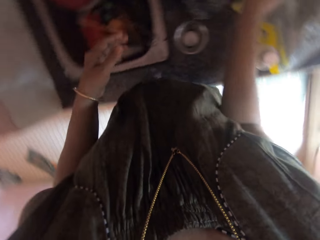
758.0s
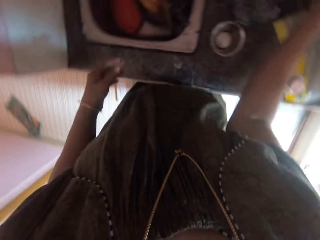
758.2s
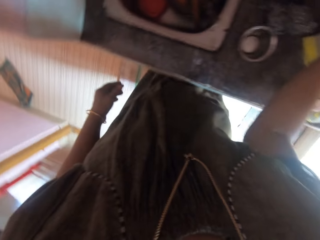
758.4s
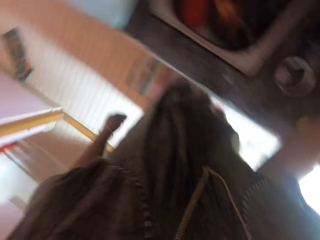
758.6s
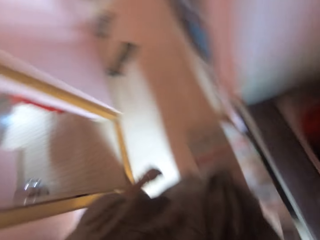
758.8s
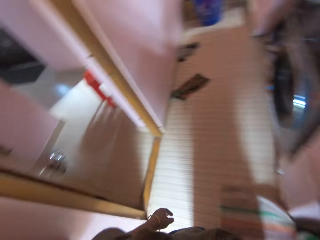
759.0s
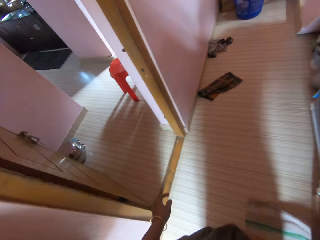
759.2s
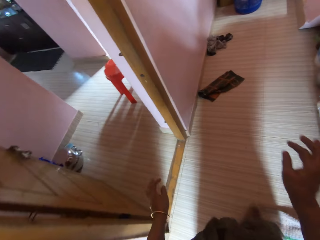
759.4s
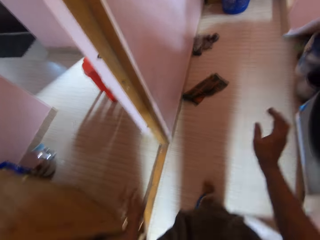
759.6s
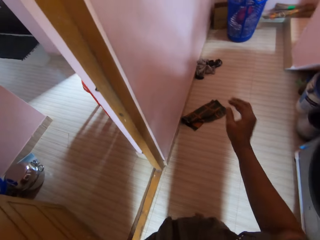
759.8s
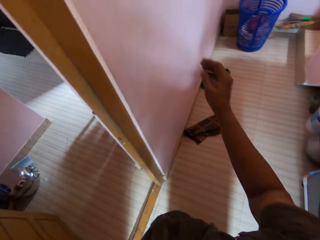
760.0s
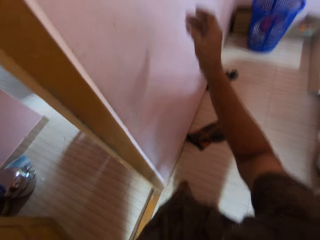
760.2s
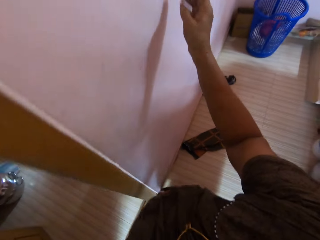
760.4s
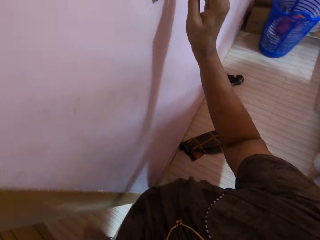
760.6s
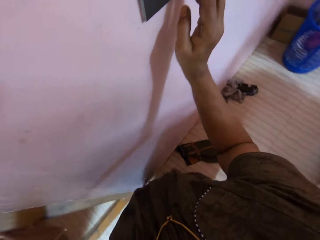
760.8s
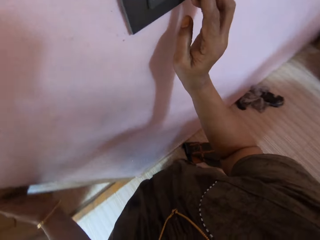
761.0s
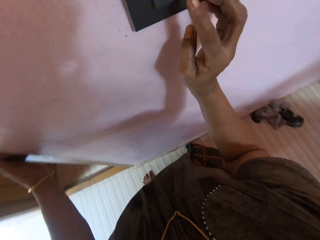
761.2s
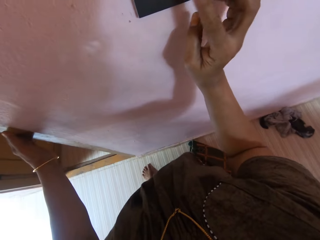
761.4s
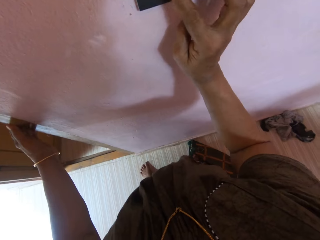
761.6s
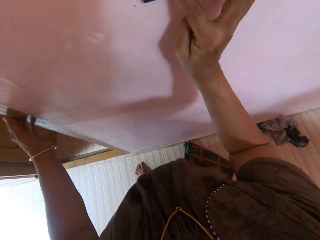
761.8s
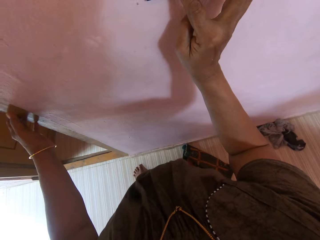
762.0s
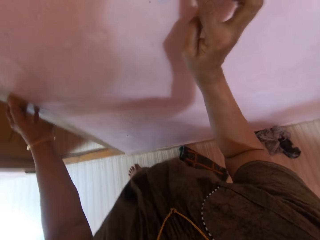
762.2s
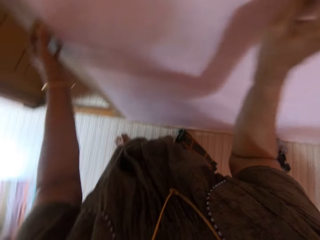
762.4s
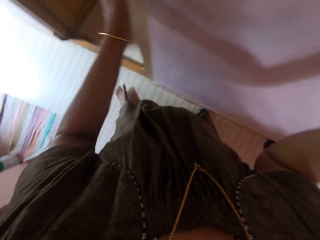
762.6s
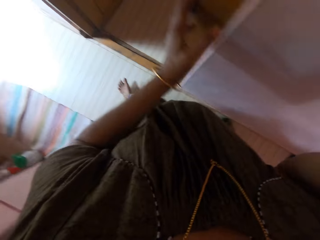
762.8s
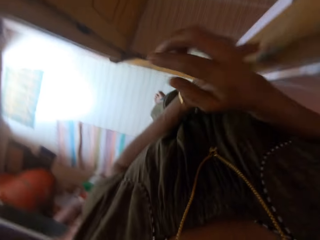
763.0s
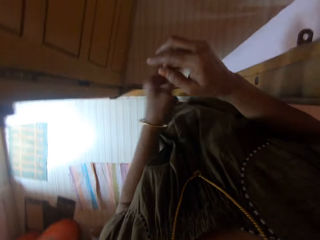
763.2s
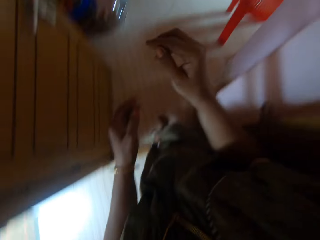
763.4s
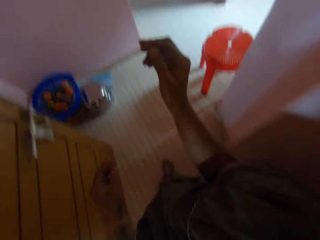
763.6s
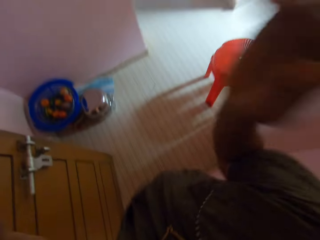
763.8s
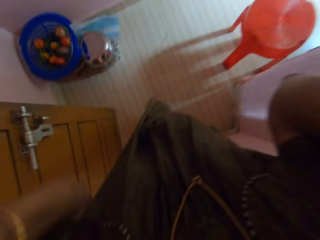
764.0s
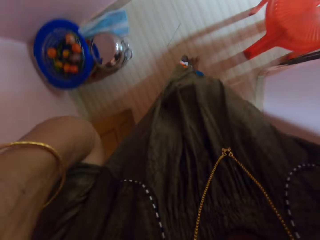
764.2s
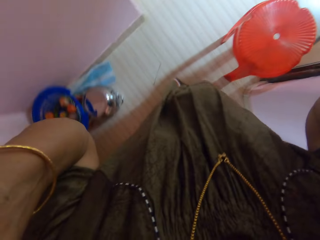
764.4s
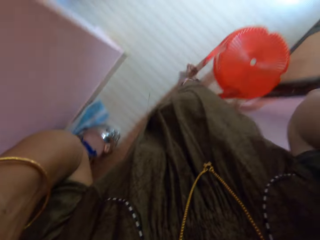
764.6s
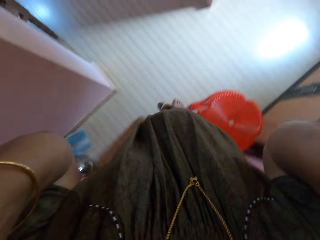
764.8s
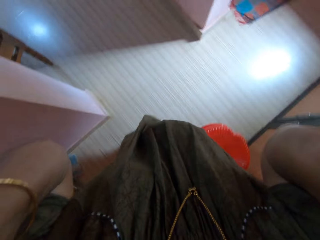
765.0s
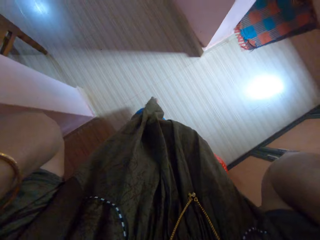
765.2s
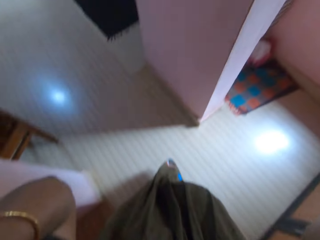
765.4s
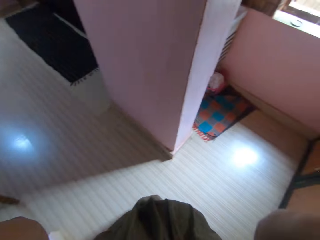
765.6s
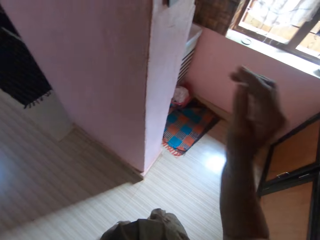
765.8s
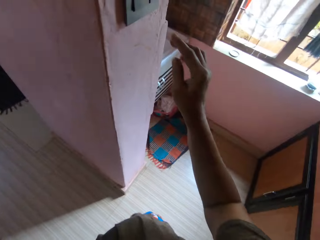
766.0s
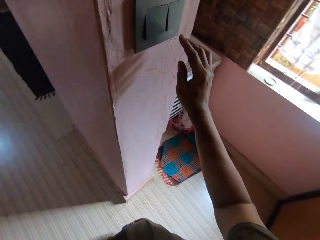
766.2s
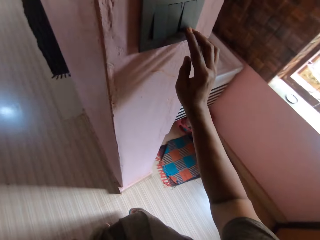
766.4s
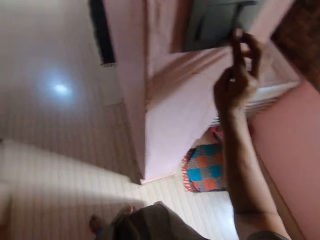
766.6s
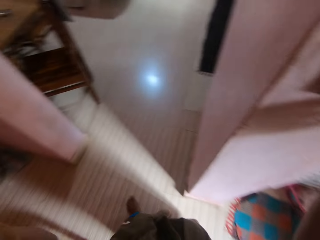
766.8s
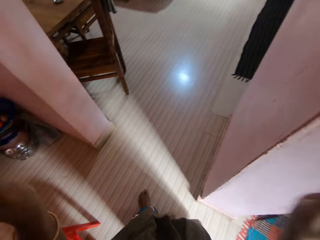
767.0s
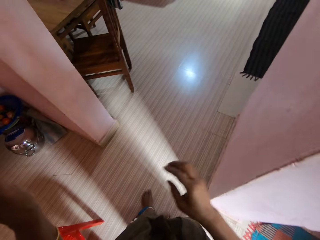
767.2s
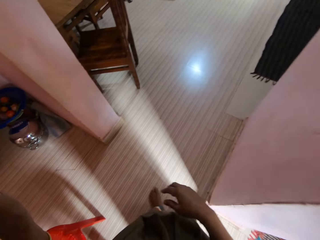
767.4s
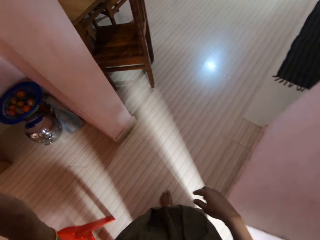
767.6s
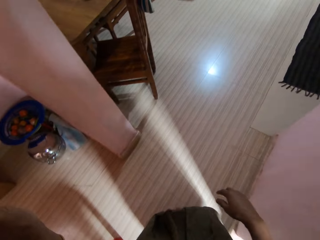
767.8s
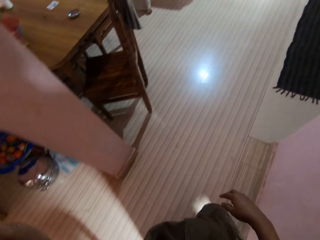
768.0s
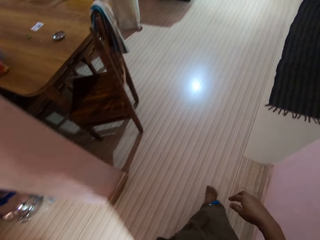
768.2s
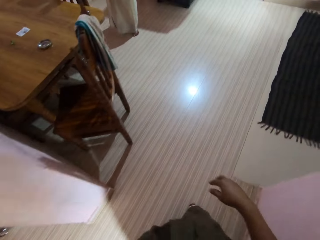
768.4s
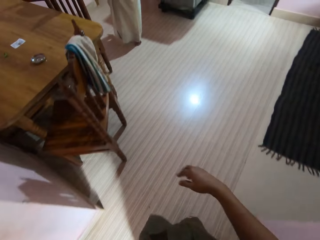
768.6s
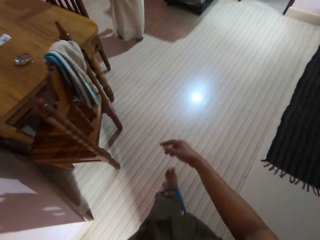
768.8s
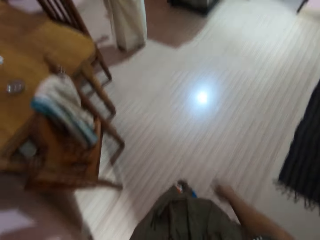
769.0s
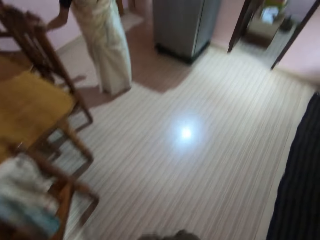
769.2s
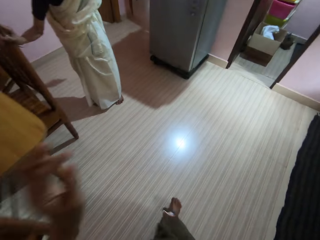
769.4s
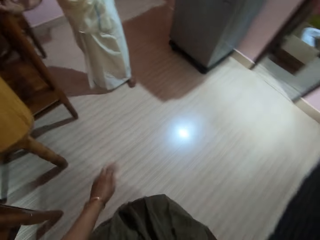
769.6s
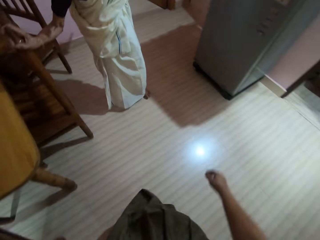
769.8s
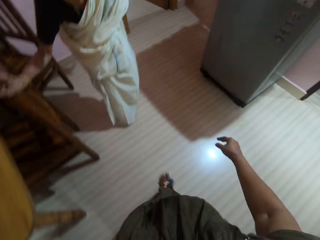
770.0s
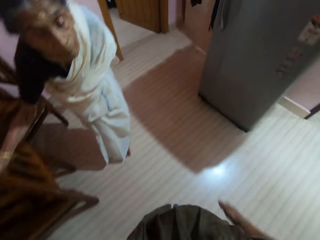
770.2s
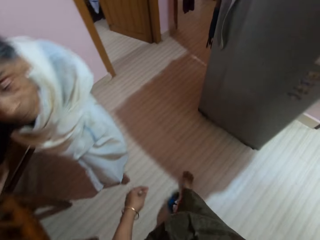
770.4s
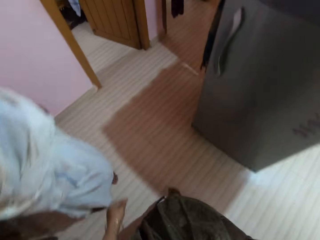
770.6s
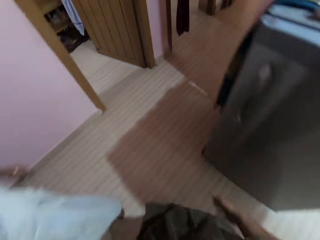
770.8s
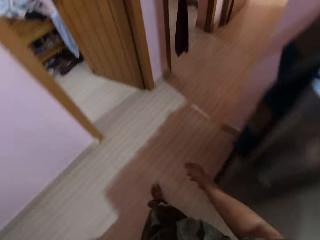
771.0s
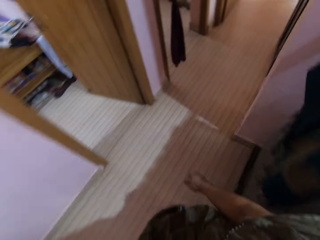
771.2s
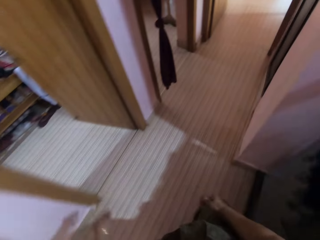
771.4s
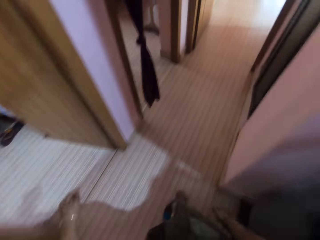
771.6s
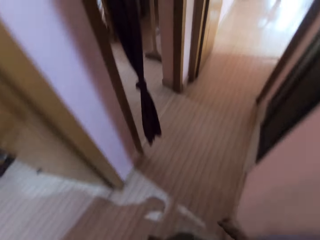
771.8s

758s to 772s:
The camera wearer drops the plastic bottle of soap on the cabinet. She walks around the house. She turns on the light with the switch on the wall. She walks around the apartment. She touches the camera on her head. She turns on another light with the switch on the wall. A person stands near a dining table. The camera wearer walks to a bedroom.

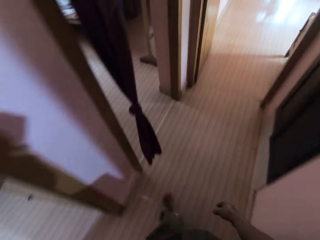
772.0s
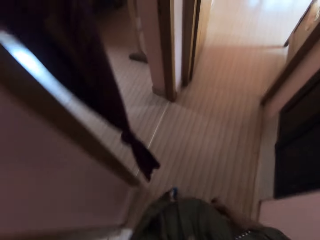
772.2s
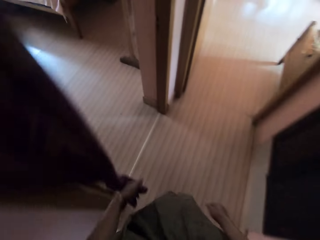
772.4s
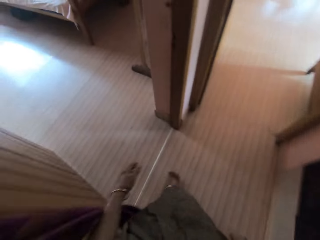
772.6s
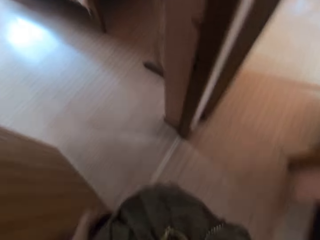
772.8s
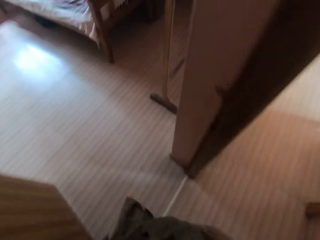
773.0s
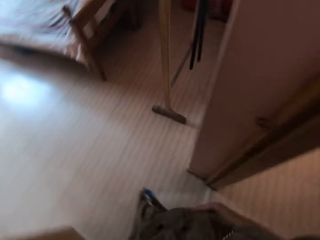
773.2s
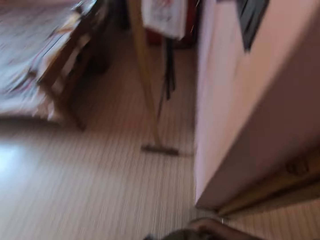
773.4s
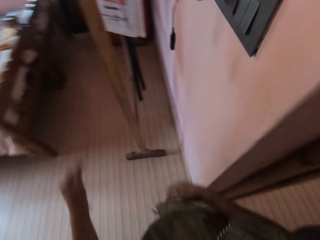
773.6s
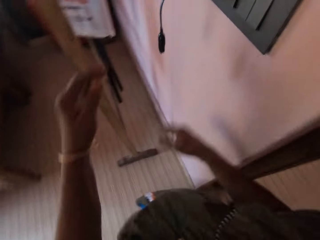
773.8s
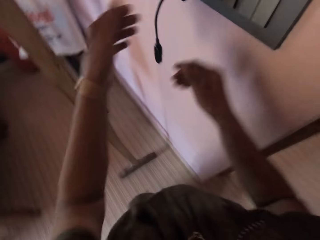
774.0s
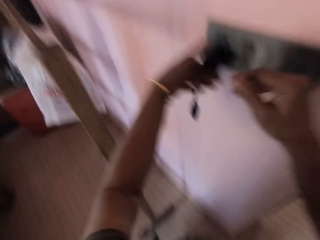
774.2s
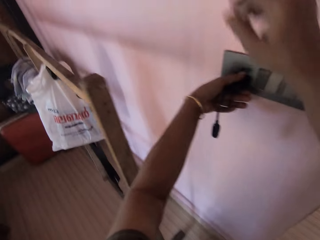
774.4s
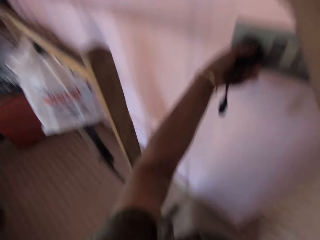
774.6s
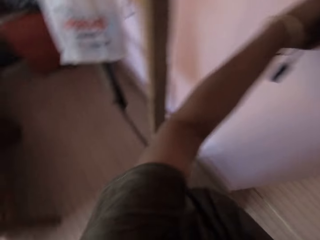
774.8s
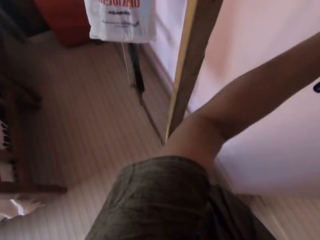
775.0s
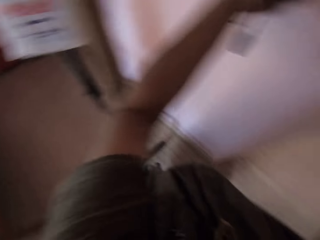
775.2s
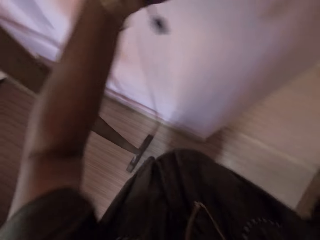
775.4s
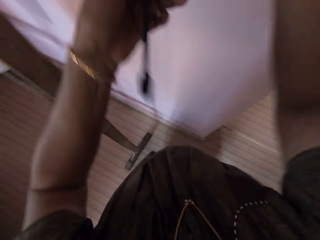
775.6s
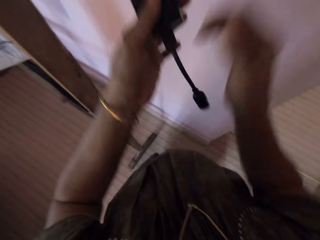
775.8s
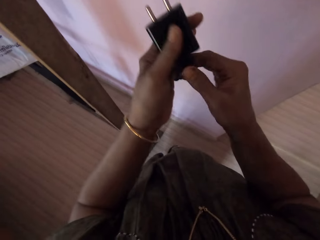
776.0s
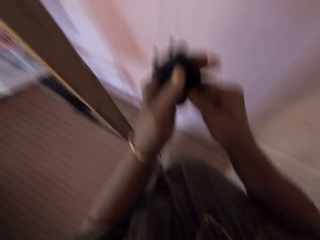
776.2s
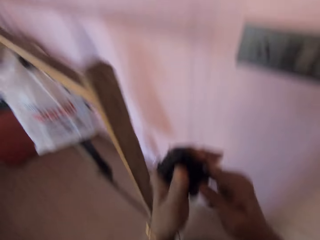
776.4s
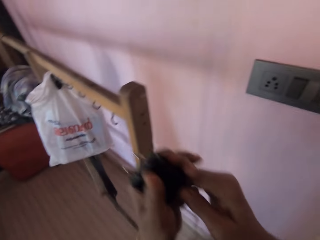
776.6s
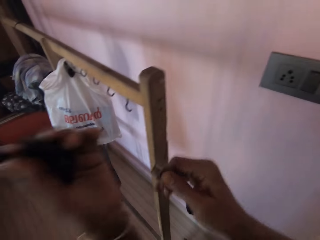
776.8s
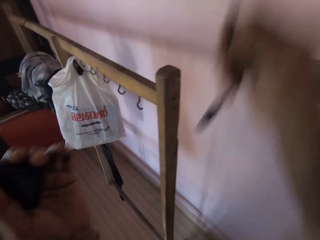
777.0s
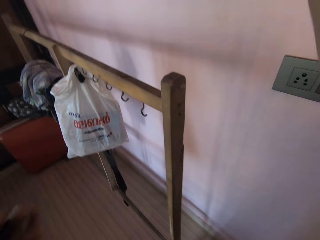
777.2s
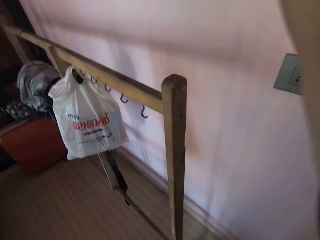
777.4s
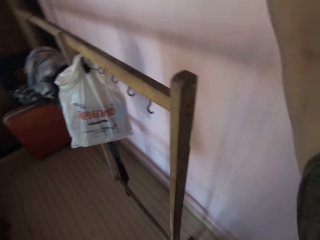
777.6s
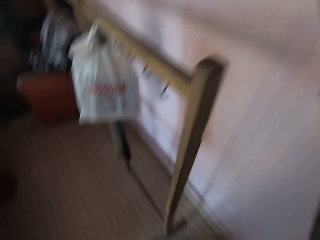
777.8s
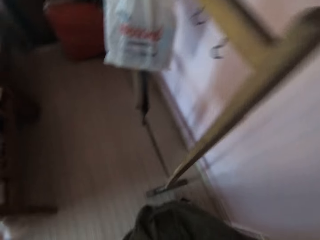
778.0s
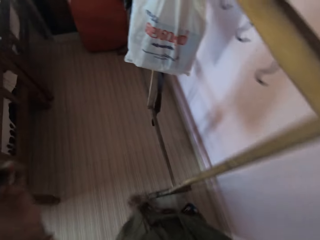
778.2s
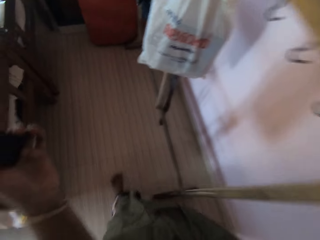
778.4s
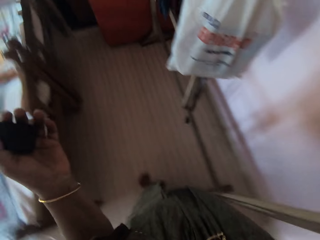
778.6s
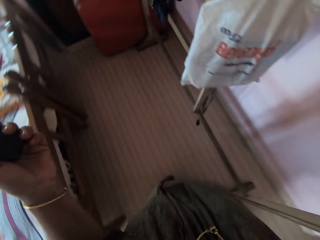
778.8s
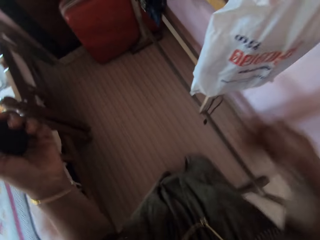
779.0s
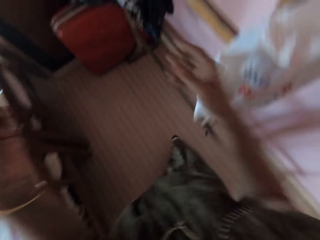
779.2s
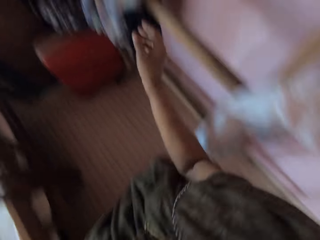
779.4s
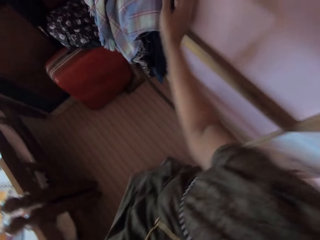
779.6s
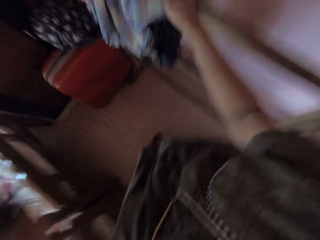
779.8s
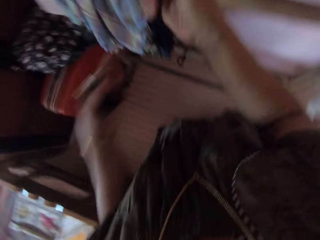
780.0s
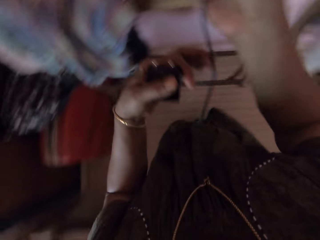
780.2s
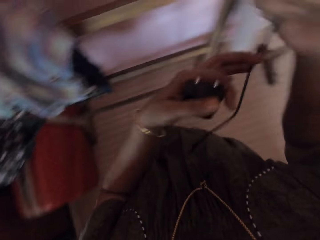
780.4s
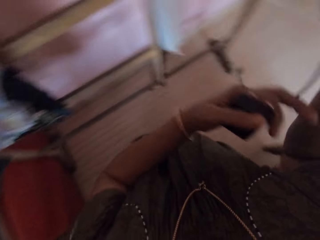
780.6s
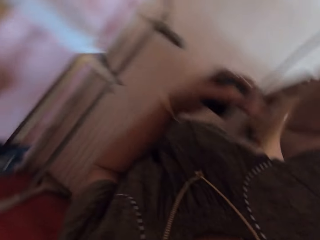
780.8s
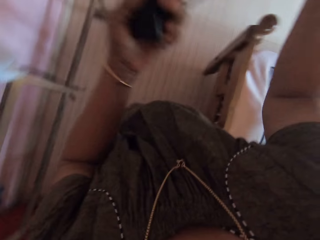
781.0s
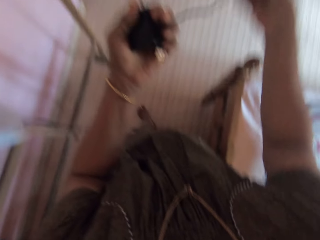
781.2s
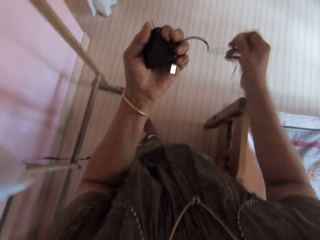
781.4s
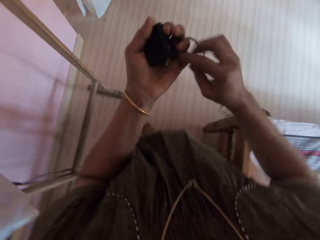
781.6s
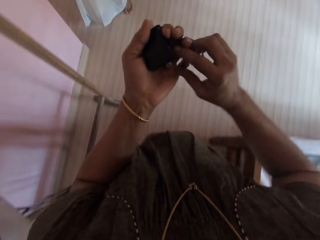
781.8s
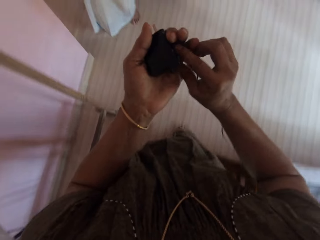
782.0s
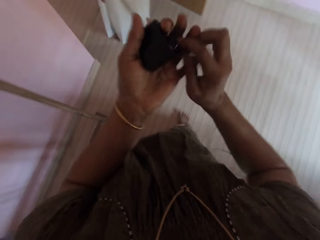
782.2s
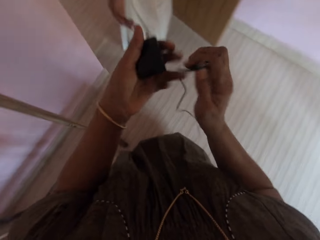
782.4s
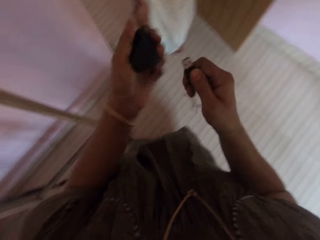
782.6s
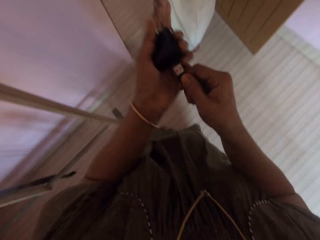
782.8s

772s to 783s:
The camera wearer removes a charger from the socket on the wall. They remove the charger cord or cable from the head of the charger. They place the cable on something. They pick up another cord from a wood. A person stands near the room door.
